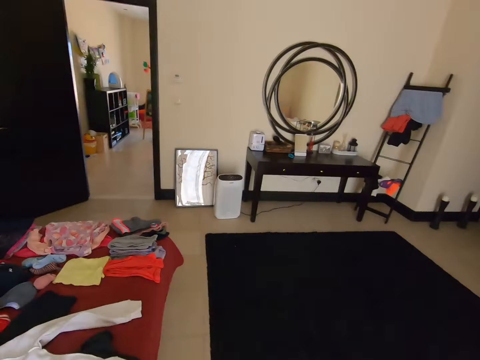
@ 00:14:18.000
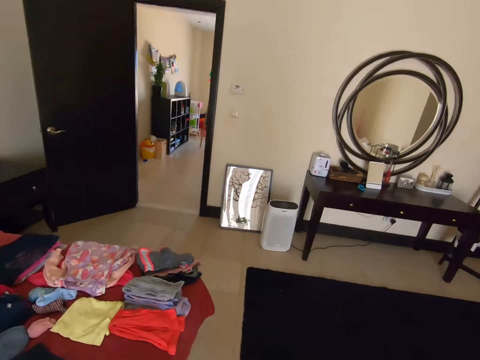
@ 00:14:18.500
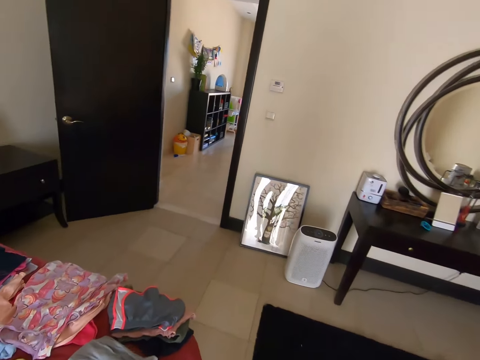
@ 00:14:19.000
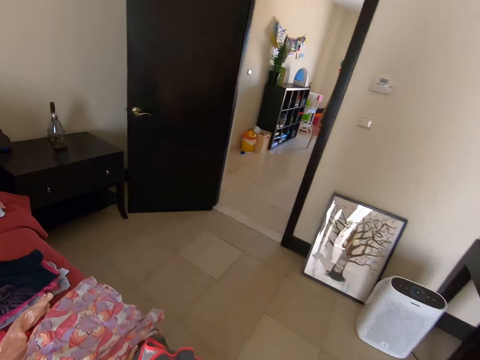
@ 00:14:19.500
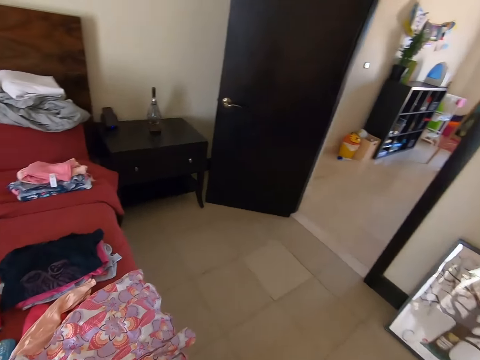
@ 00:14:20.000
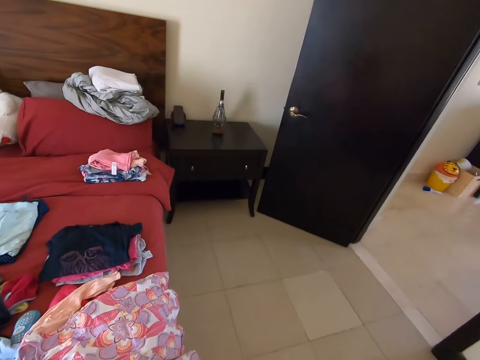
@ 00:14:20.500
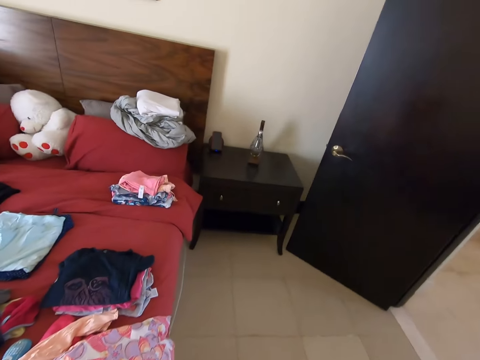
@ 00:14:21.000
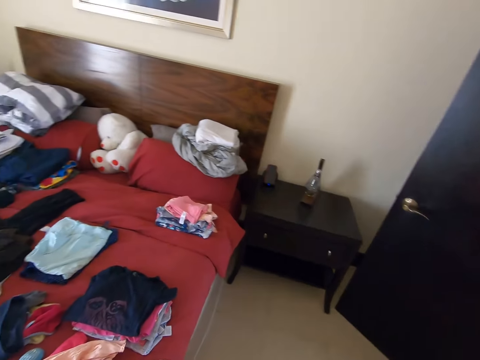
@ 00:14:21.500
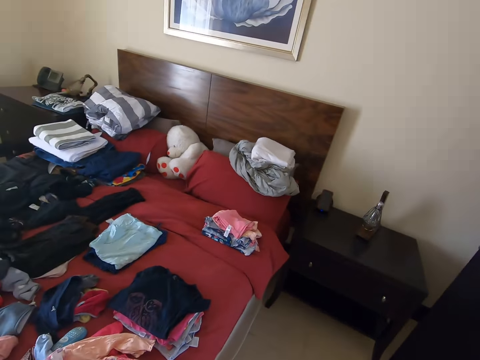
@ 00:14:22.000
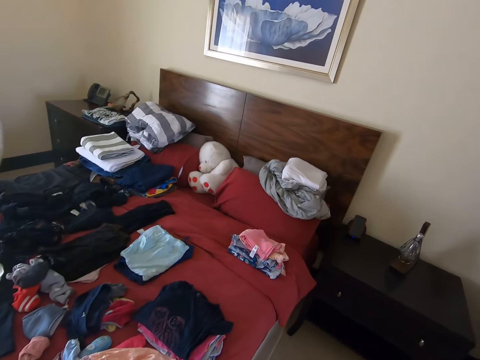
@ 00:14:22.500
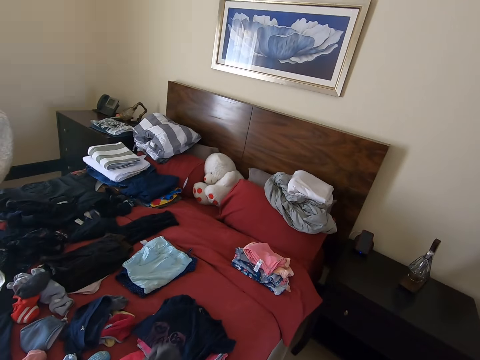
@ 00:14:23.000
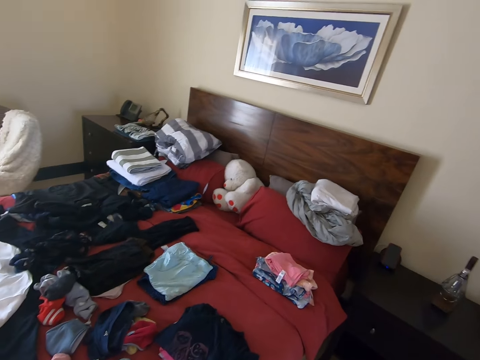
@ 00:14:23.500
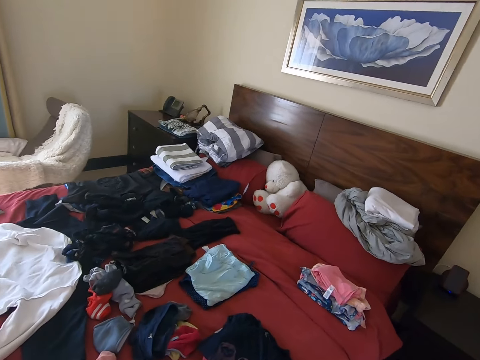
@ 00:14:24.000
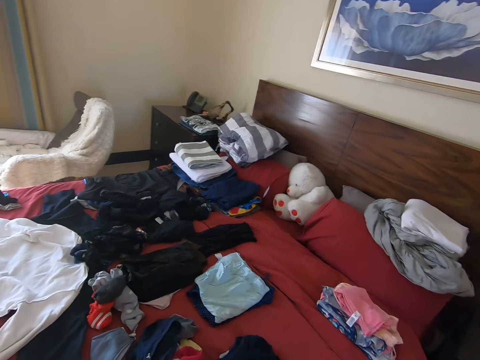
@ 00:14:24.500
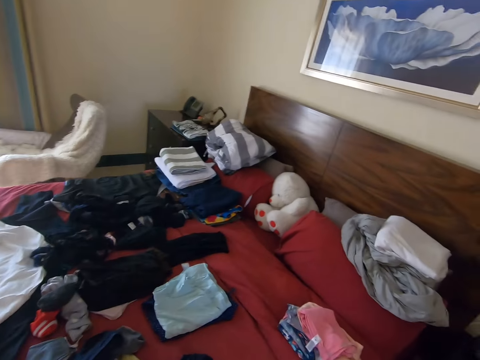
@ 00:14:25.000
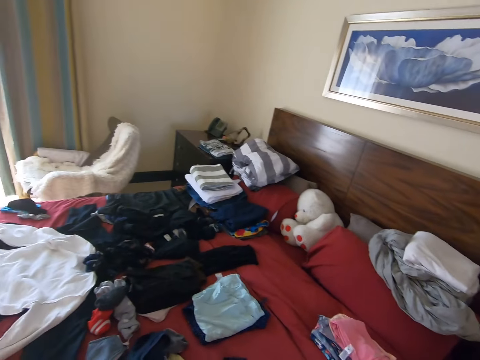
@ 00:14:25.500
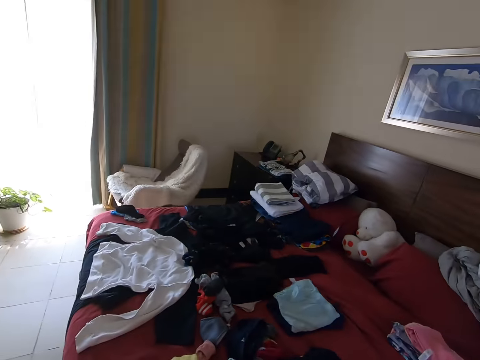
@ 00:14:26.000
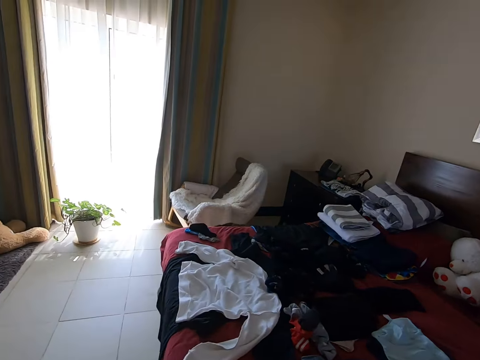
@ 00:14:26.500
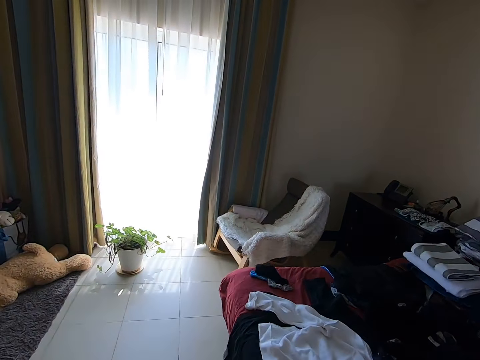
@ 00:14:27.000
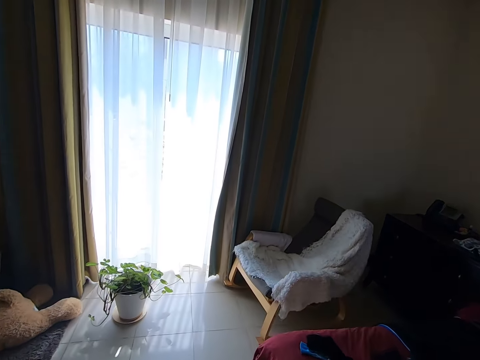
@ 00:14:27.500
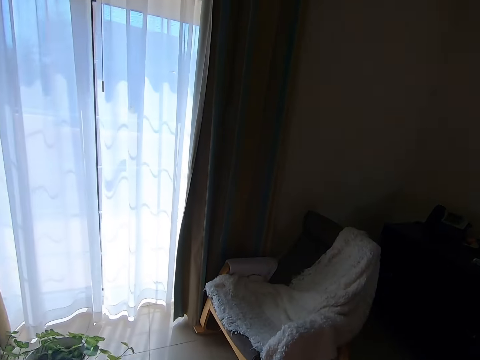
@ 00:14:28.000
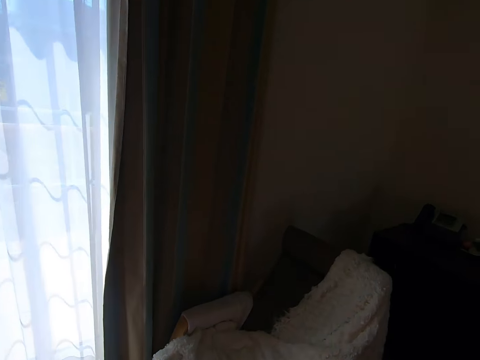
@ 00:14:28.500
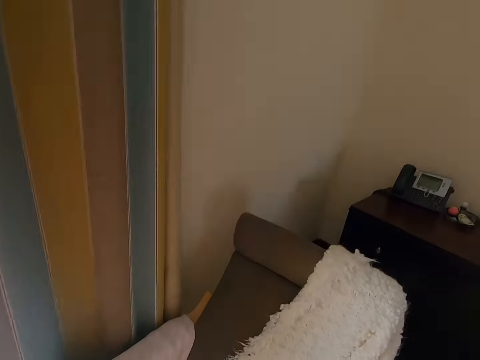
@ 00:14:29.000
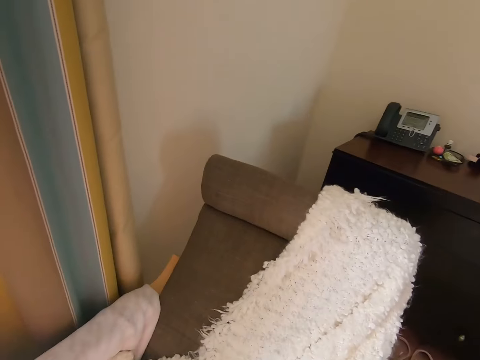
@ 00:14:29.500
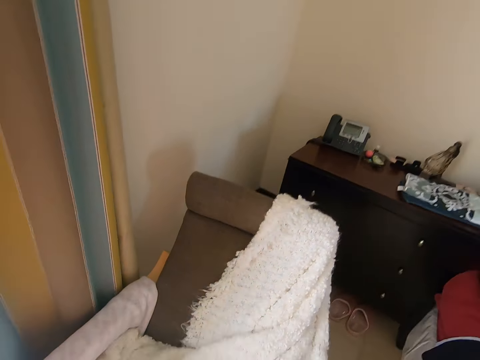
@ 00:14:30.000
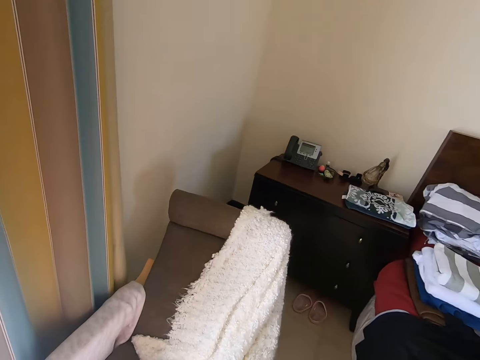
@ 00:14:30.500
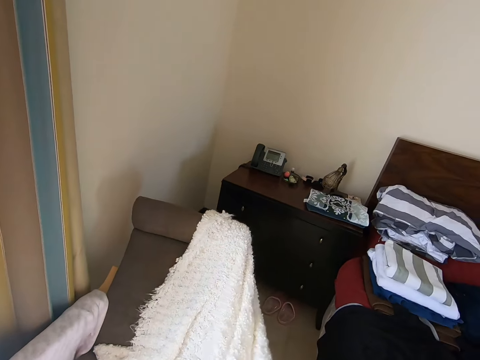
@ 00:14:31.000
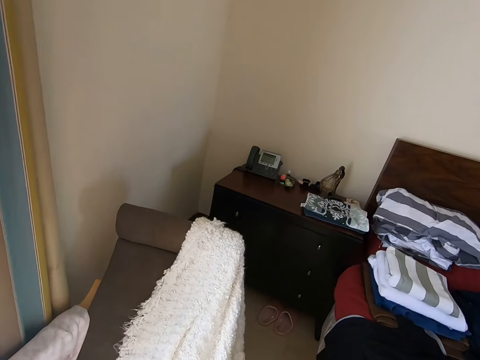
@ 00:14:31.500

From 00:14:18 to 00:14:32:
The camera wearer walks around. They fold a cloth. They turn to the side. They walk around the room.

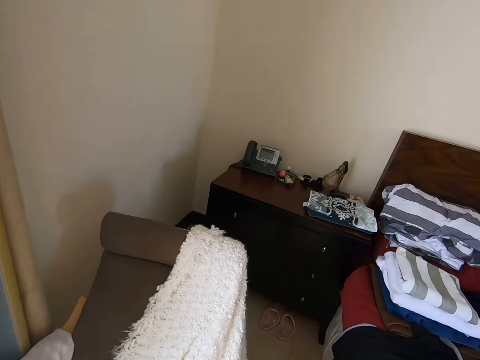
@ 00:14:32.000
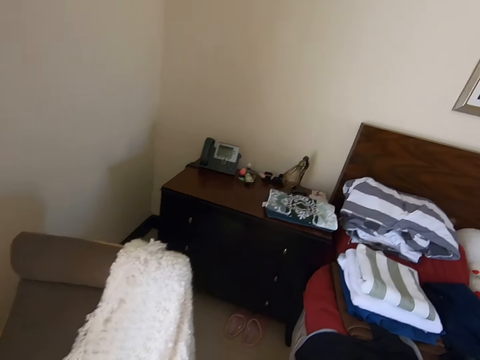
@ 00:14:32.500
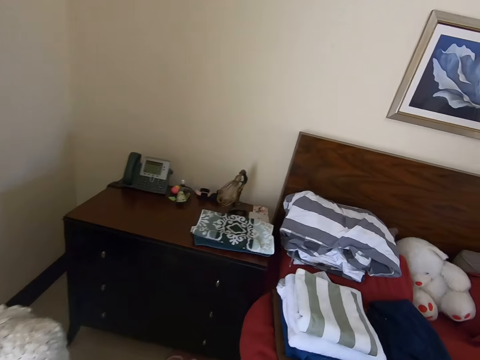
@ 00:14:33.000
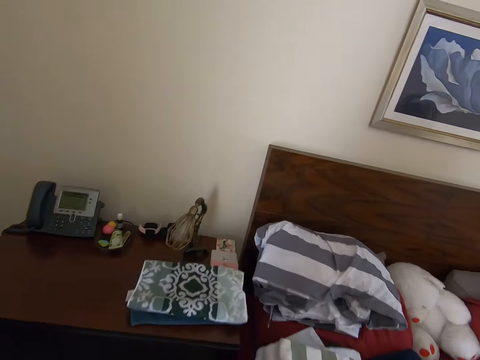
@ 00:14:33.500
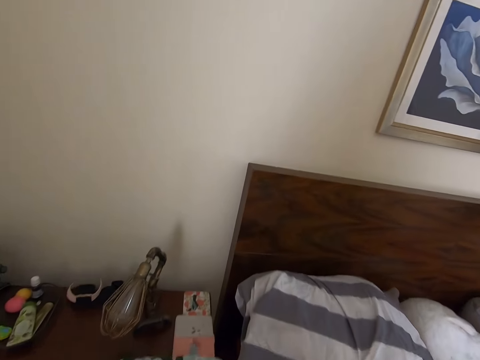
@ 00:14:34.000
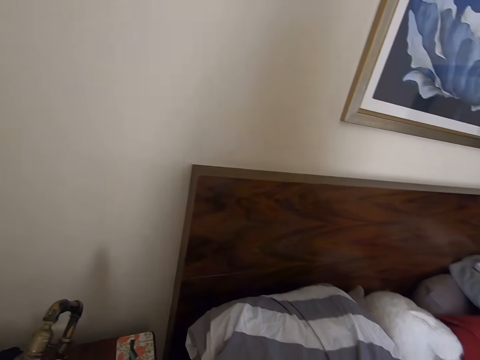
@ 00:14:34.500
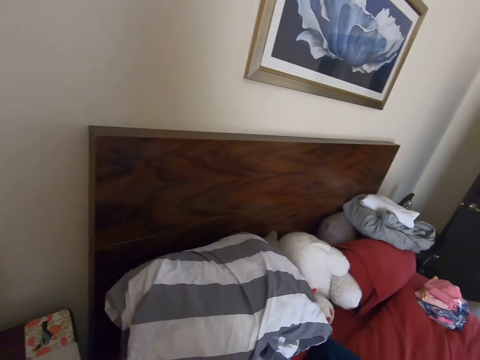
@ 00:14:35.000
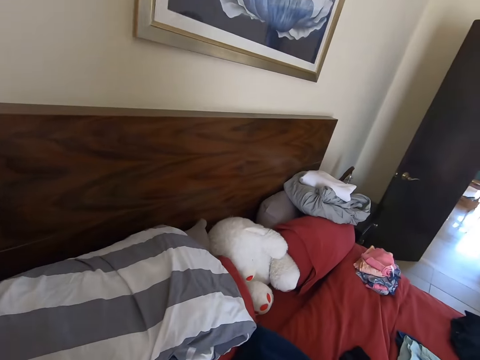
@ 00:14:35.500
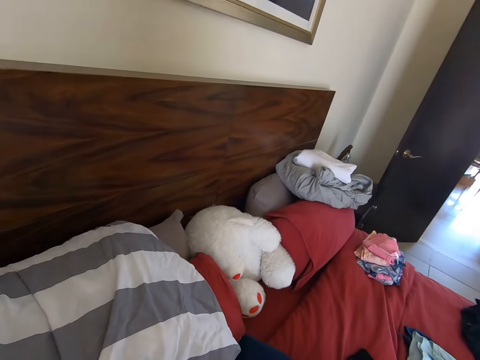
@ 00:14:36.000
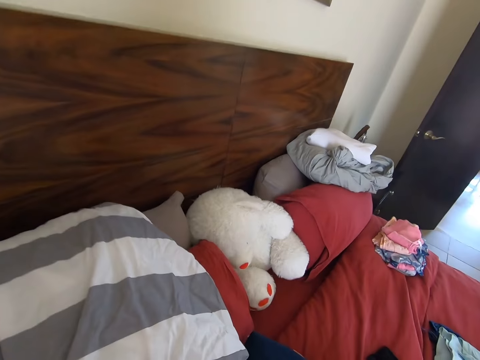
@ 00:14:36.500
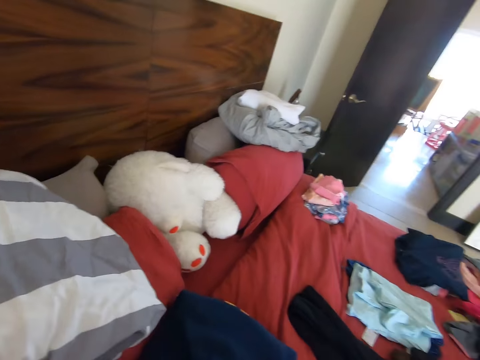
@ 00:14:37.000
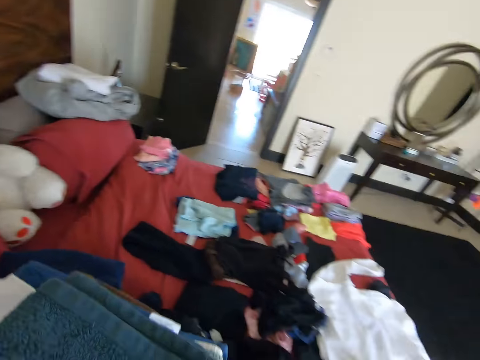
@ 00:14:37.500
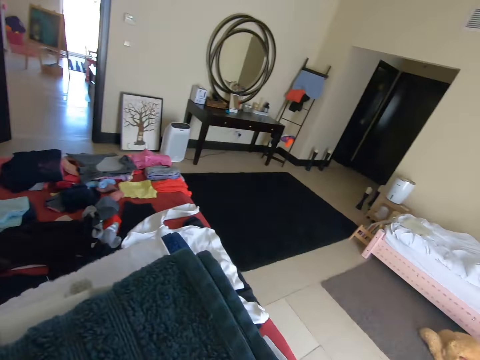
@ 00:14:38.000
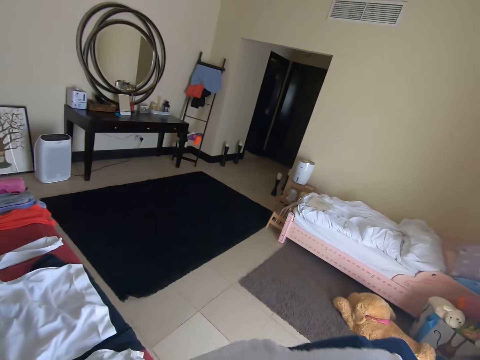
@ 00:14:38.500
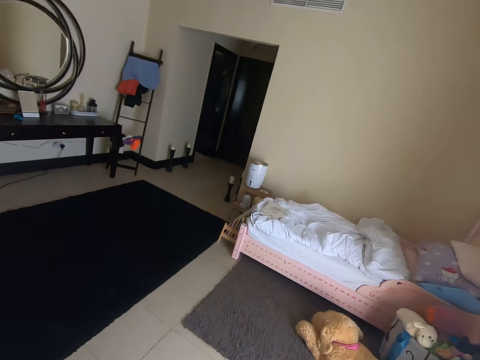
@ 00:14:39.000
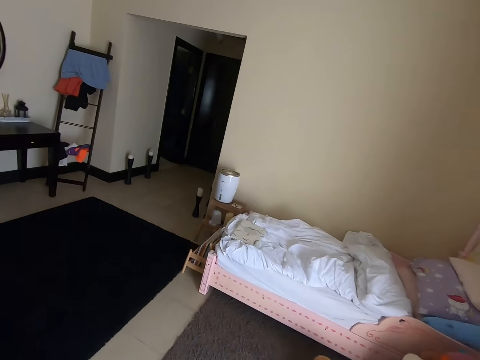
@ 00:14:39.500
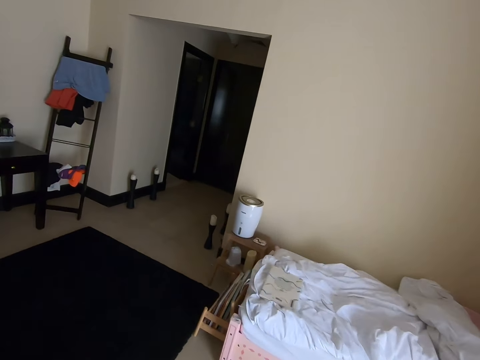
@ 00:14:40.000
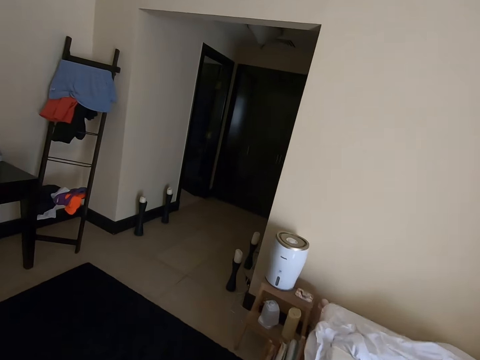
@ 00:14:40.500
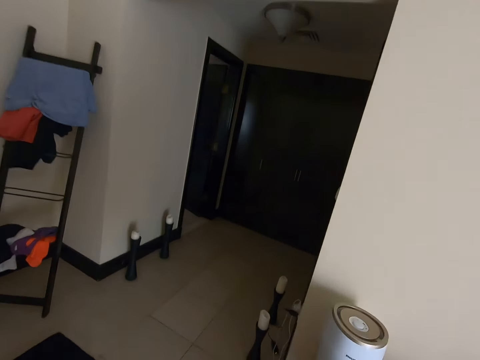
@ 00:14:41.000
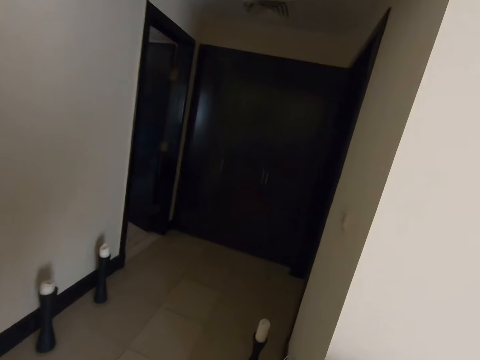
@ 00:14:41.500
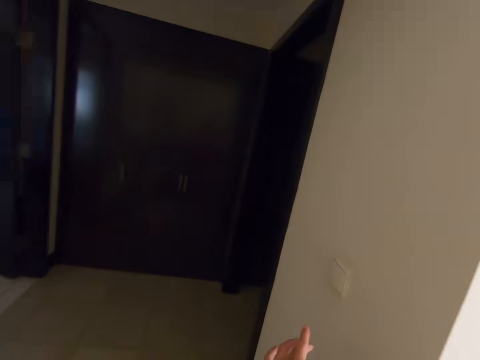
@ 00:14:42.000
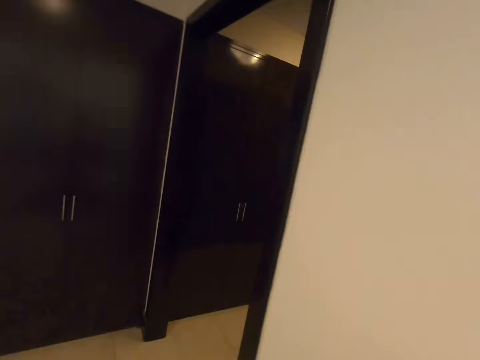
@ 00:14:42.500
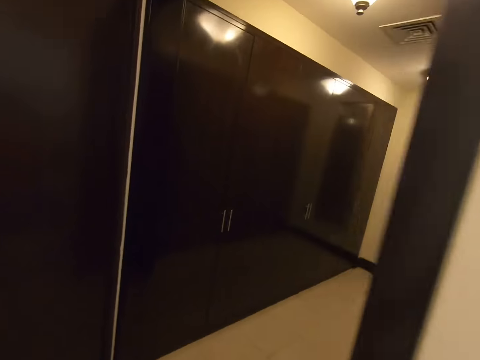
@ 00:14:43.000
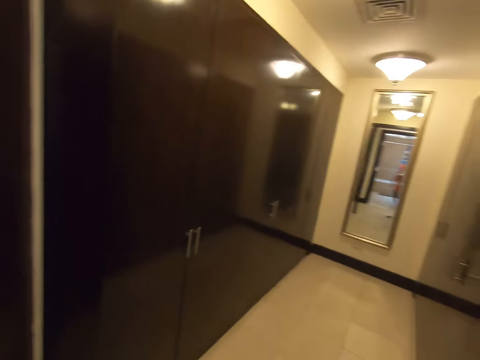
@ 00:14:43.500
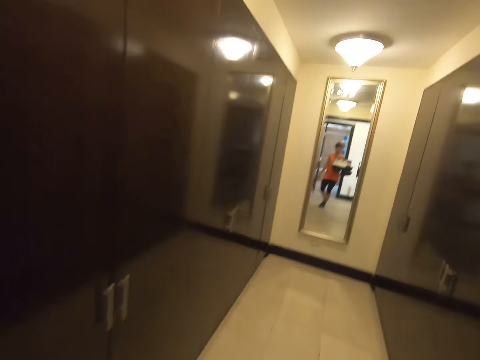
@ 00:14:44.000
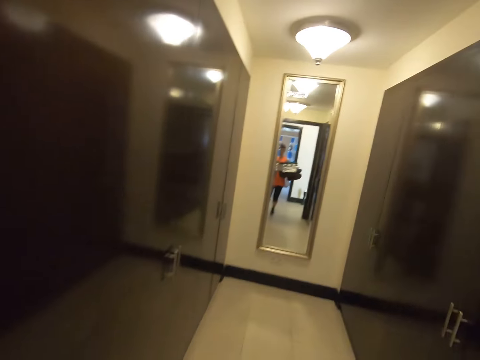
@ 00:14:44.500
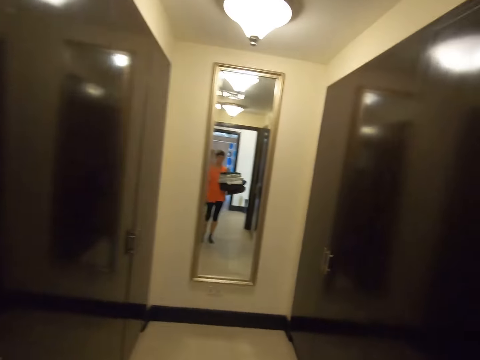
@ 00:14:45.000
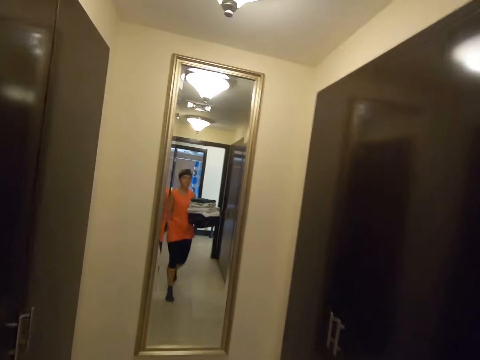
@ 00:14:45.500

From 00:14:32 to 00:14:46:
The camera wearer turns to the side. They hold towels. They turn to the side. They walk around the room.
